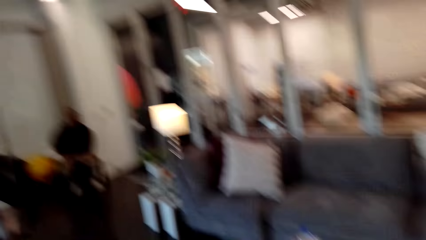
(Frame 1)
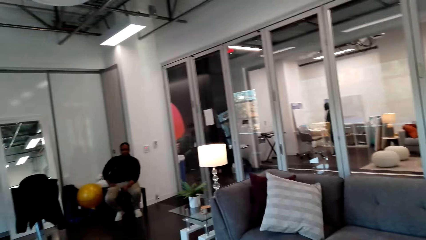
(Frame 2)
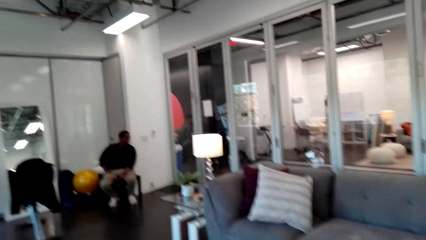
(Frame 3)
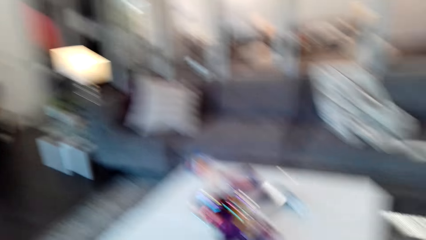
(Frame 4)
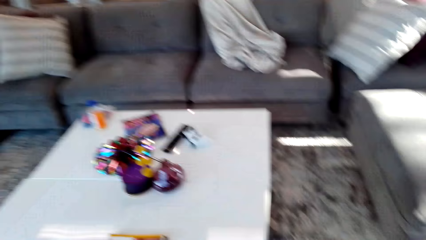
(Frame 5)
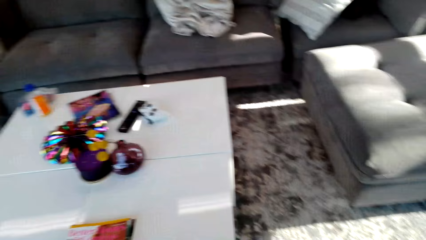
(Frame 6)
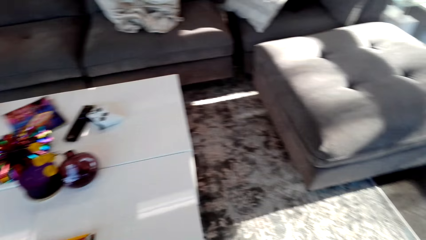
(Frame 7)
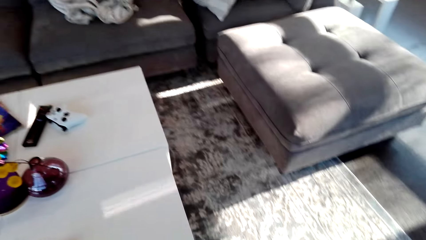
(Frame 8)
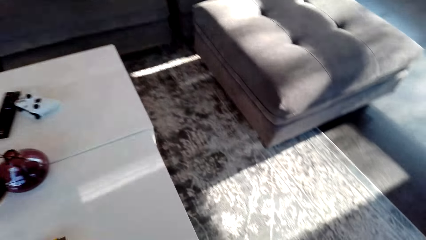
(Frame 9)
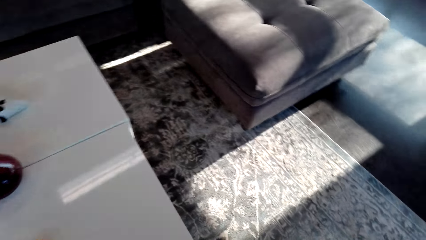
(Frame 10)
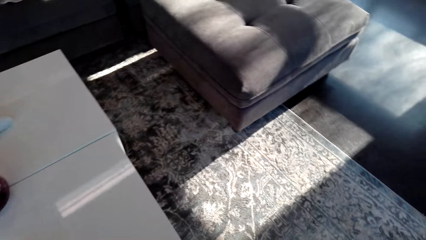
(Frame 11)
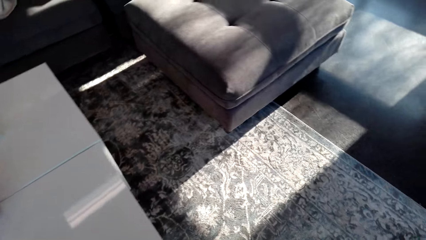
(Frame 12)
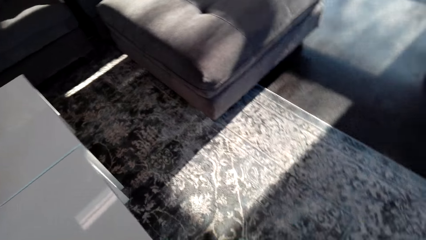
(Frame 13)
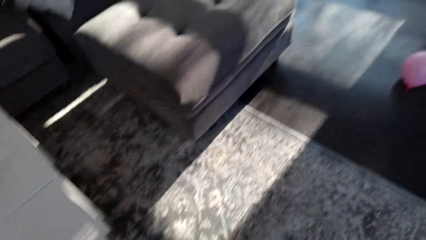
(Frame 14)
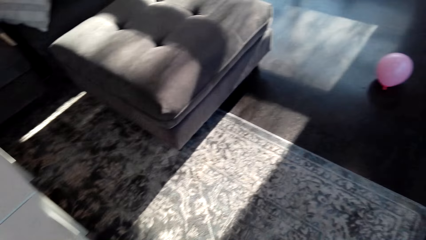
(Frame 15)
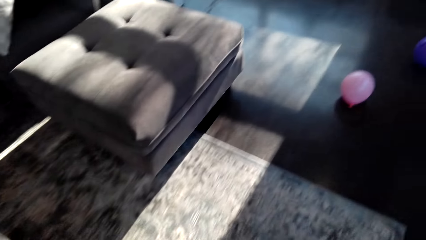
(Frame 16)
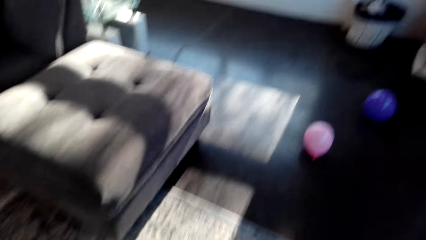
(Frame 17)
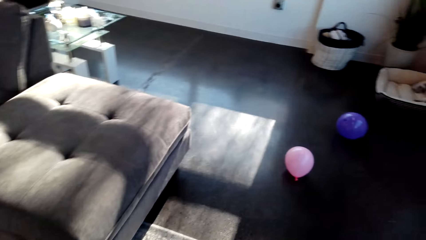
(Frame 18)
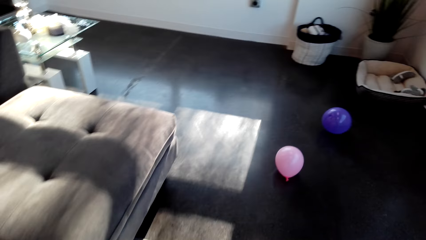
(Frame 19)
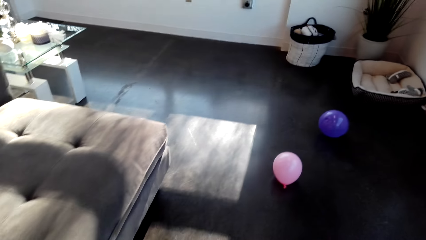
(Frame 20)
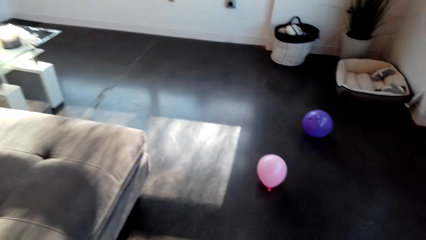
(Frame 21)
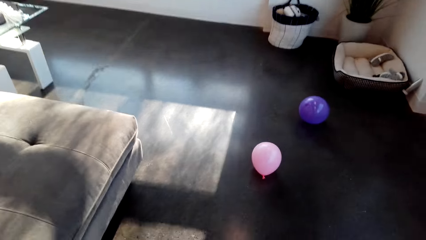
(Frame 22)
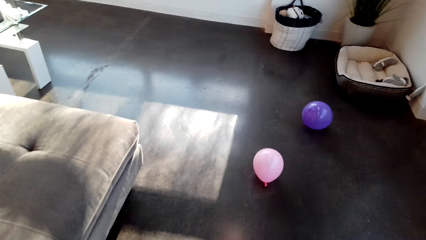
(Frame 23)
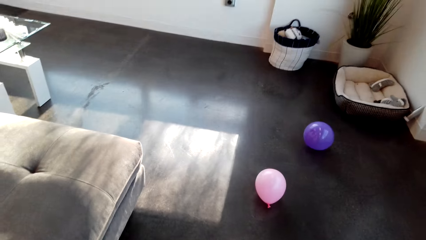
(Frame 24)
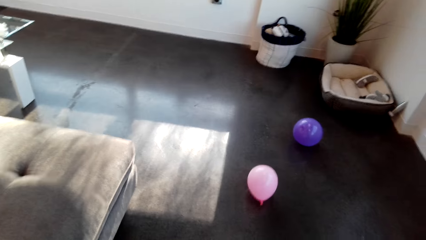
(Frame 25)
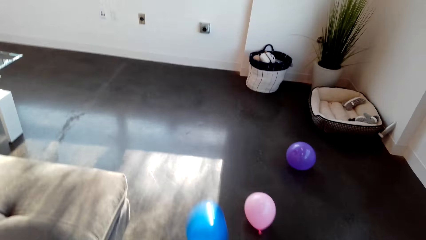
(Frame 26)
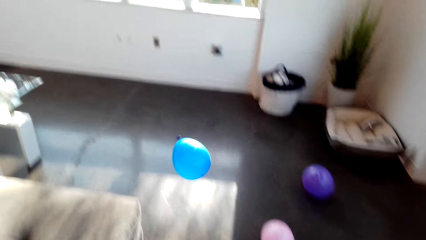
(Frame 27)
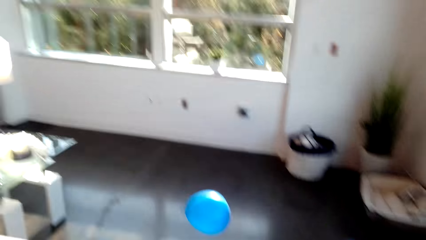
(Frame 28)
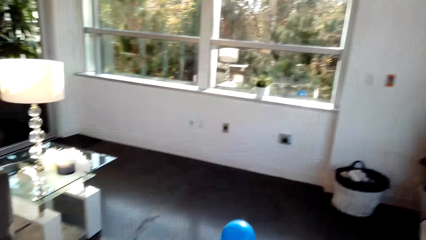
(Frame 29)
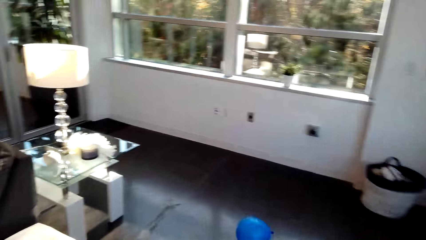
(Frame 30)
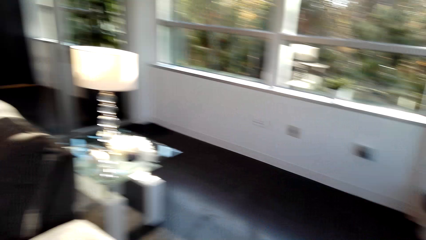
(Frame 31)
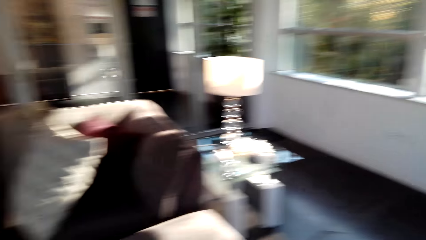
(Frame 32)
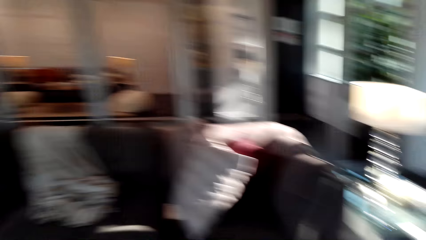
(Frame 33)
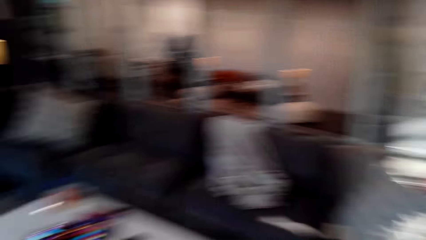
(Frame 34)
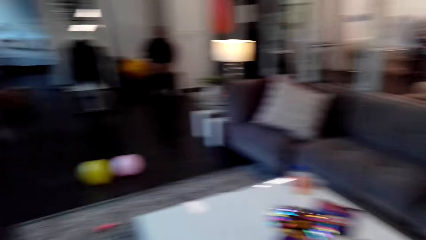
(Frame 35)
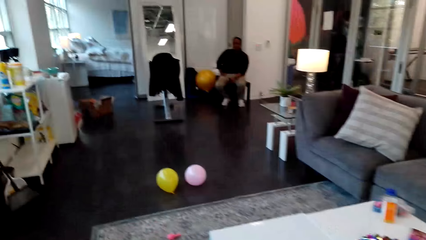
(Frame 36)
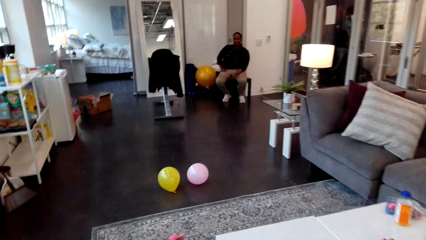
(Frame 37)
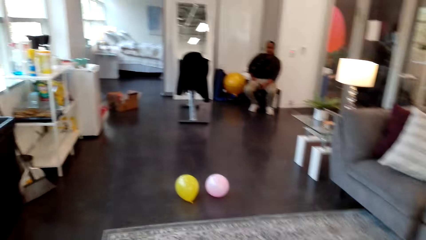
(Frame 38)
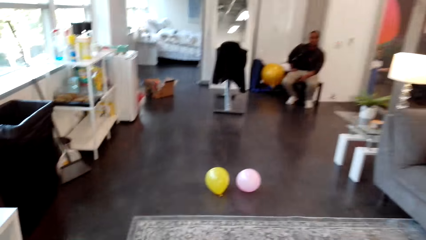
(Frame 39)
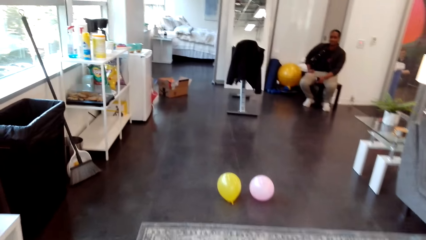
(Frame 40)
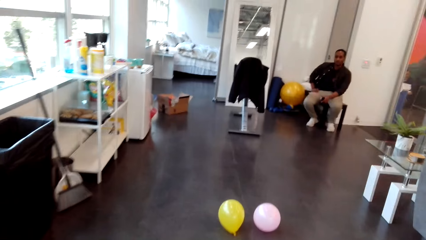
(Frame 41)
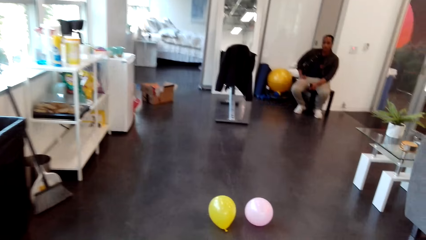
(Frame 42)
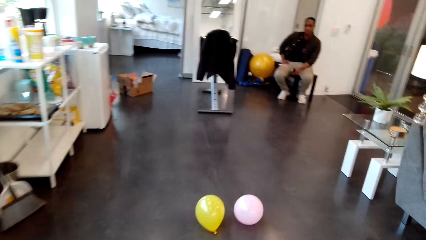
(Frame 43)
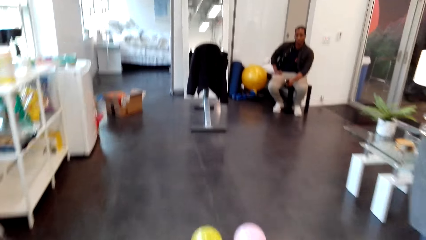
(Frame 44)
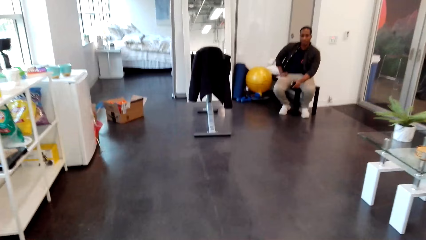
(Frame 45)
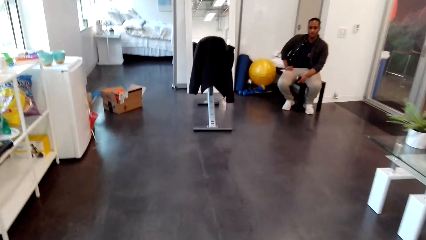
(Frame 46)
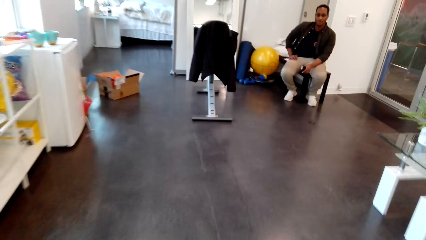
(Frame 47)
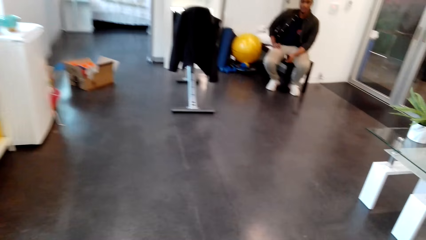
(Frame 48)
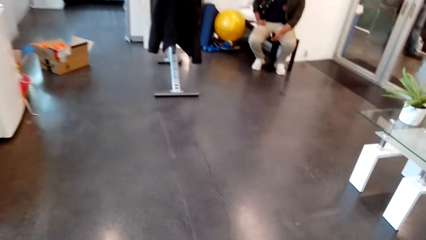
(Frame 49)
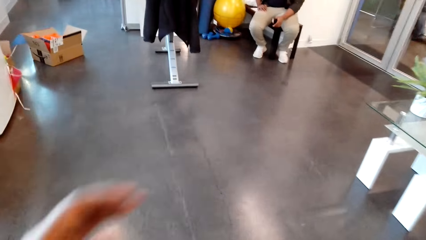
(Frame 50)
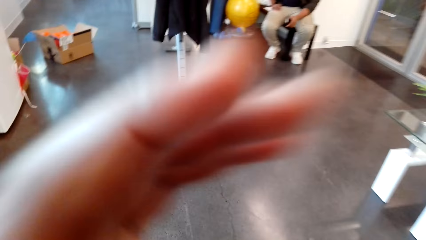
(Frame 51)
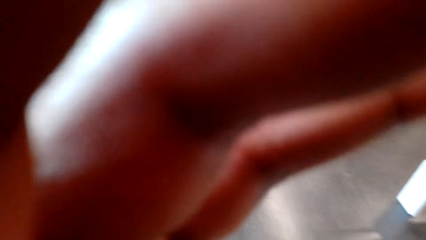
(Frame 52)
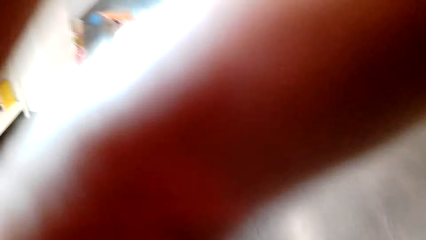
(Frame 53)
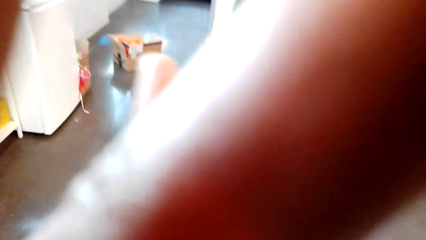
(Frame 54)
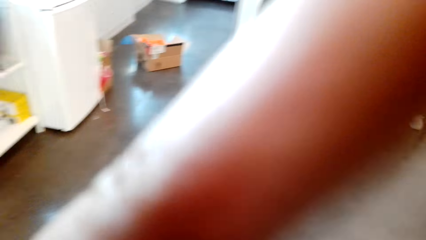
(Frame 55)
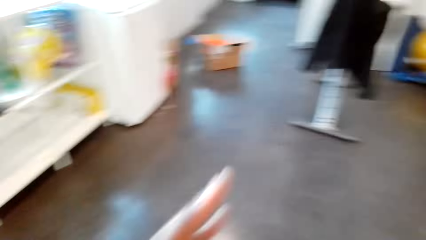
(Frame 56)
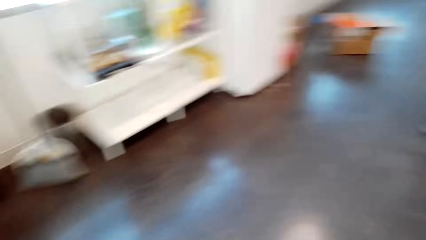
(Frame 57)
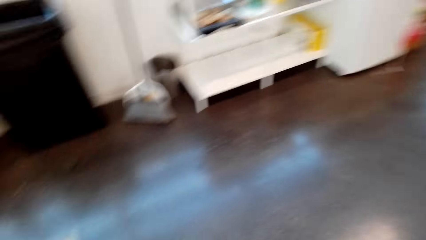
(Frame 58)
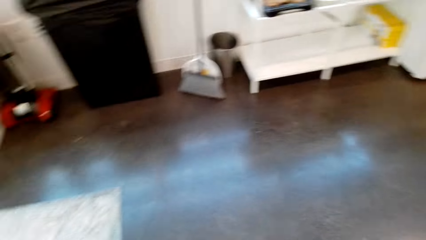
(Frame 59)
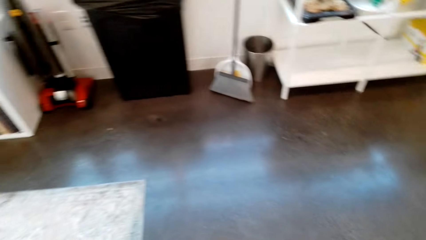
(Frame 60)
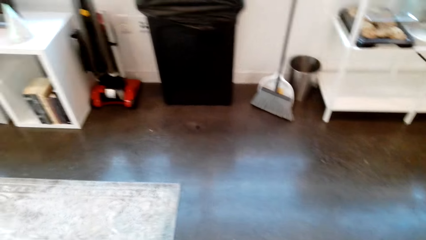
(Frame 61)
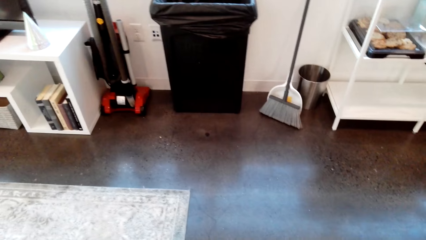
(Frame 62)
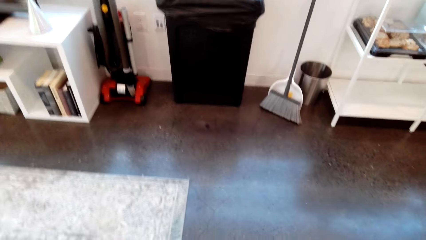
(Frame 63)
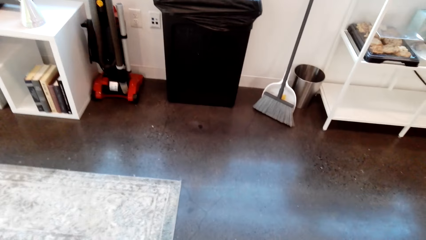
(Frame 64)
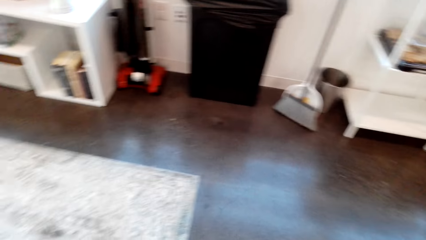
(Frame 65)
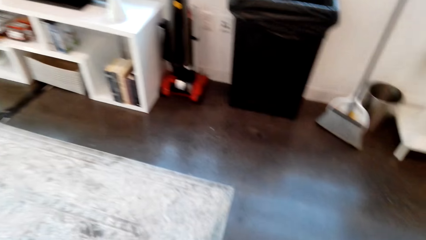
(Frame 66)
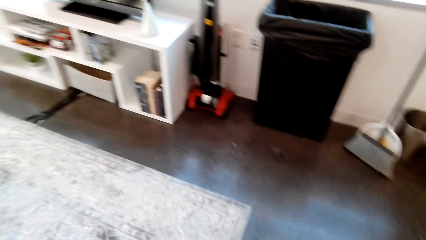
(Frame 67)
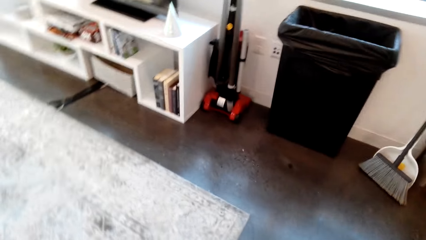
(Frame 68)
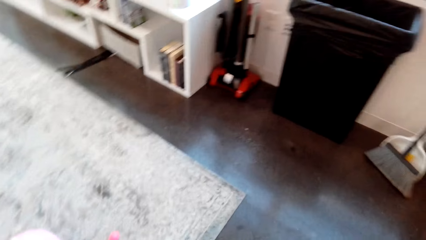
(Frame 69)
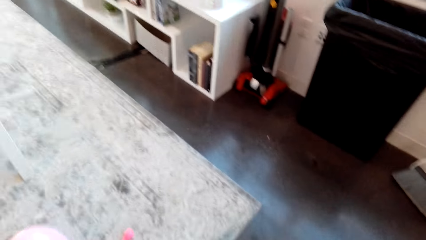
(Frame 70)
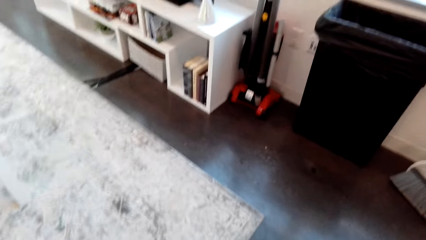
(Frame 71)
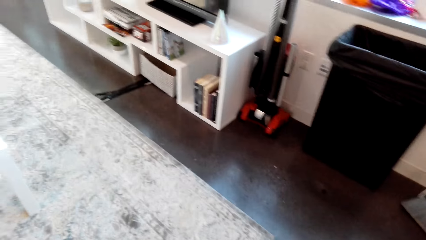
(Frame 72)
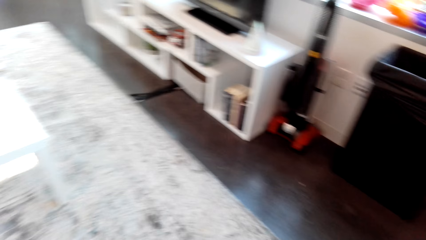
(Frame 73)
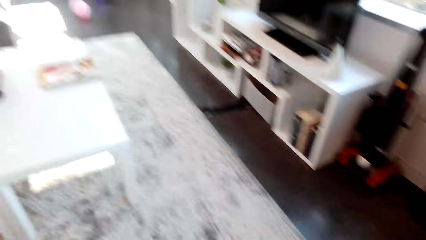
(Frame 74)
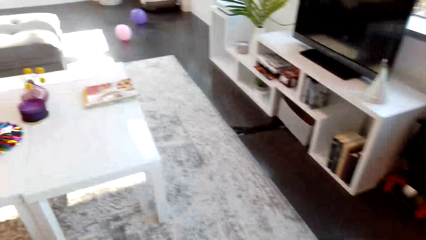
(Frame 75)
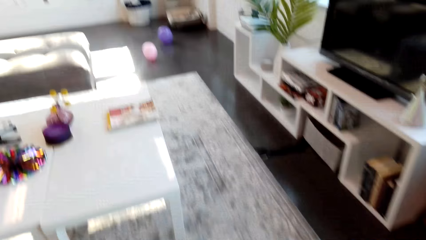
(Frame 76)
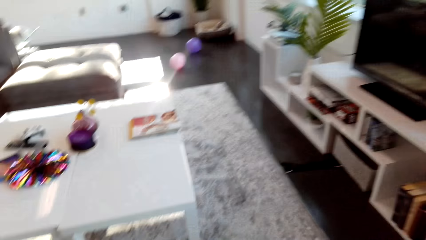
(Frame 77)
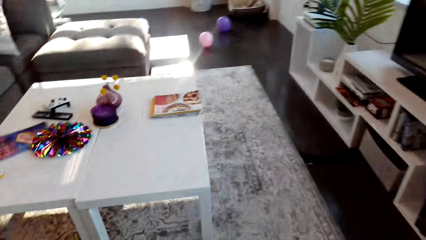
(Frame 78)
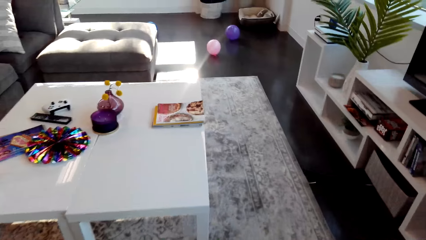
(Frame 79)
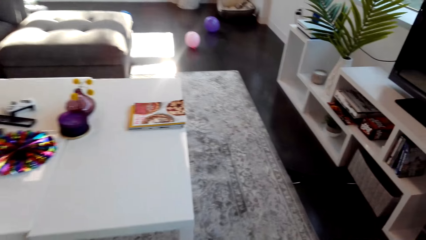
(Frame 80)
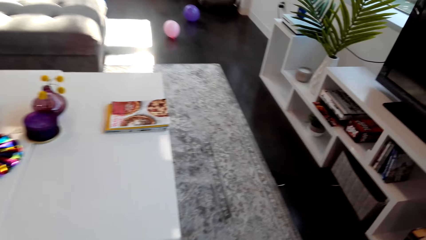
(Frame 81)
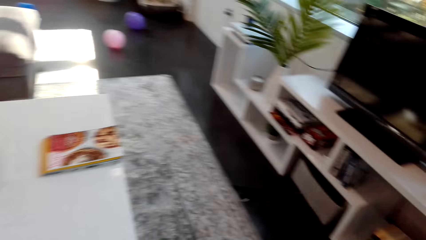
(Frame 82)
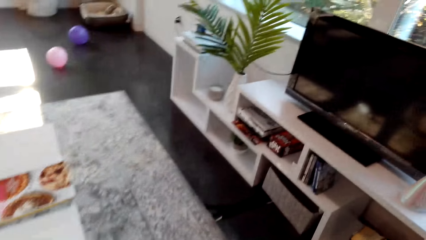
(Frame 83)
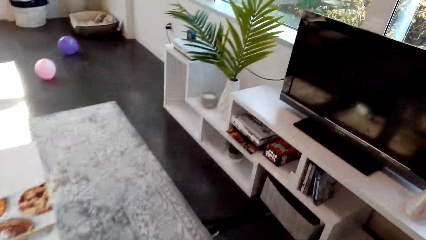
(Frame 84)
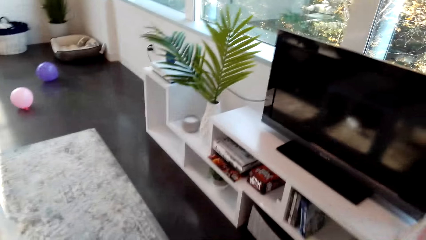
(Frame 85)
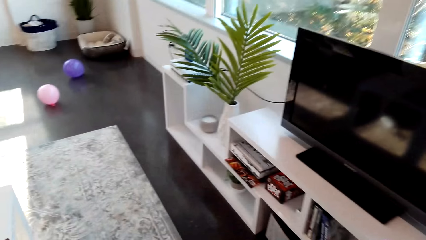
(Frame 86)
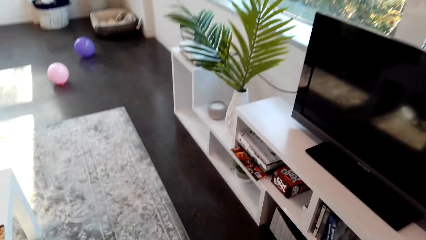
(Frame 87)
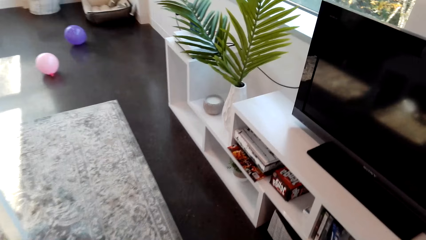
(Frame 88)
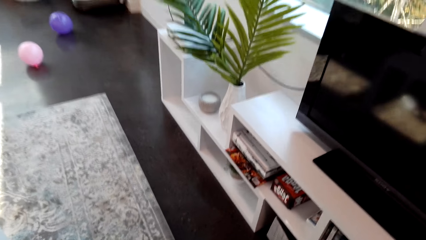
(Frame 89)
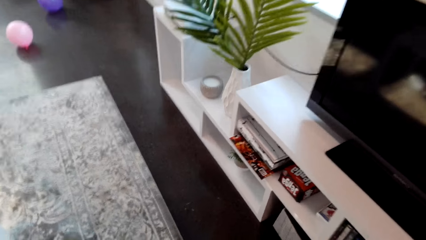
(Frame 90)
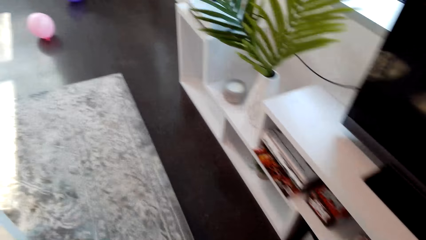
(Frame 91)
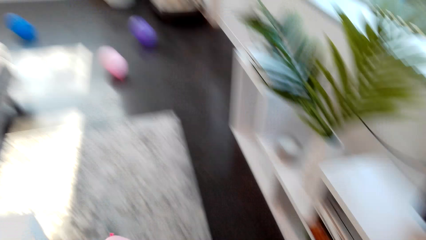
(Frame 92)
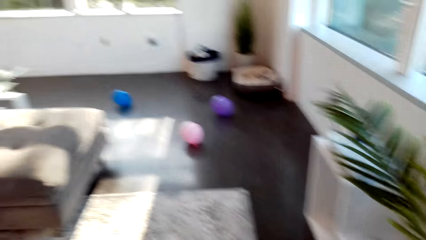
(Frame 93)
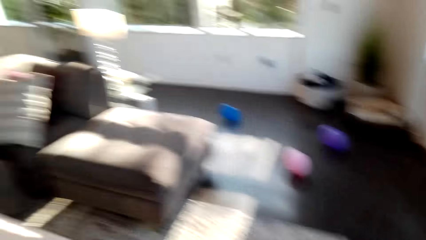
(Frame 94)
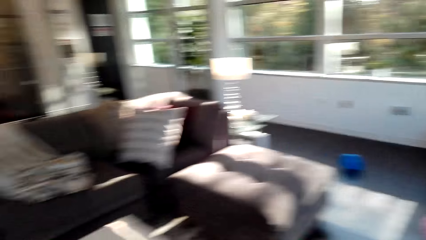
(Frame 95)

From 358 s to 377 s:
The camera wearer moves in the room. A person sits on a stool. The camera wearer adjusts the camera. They hold the camera. The person talks in the room. The camera wearer moves in the room and talks in the room.
